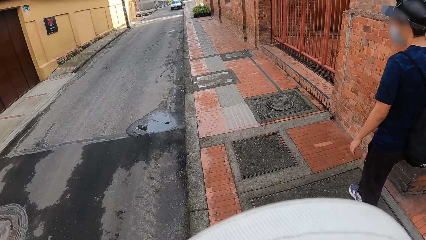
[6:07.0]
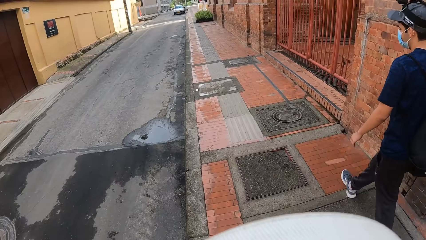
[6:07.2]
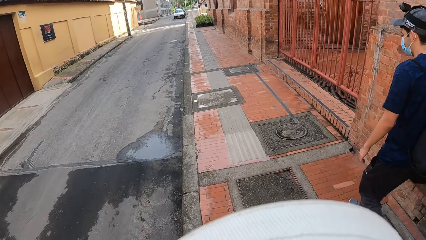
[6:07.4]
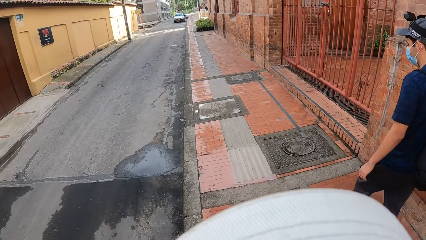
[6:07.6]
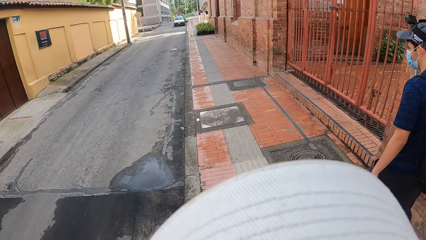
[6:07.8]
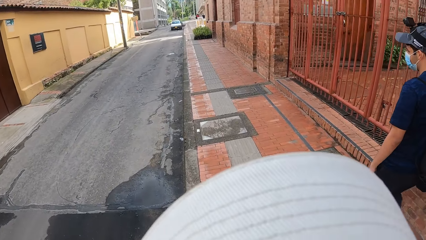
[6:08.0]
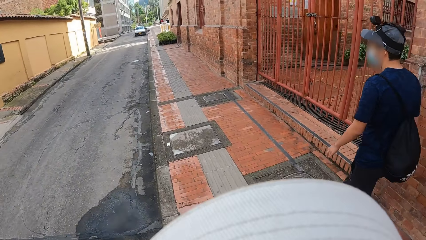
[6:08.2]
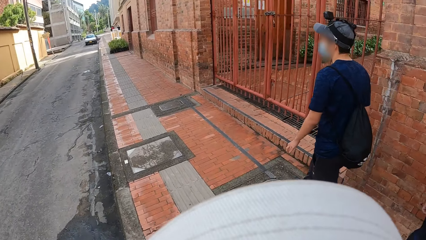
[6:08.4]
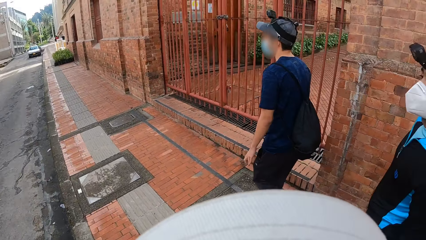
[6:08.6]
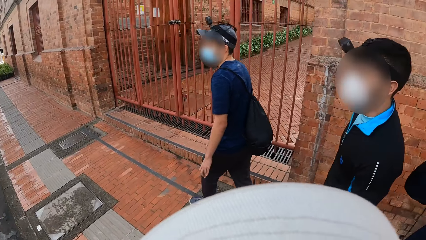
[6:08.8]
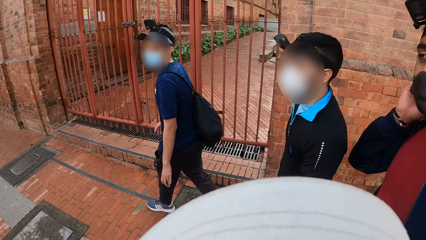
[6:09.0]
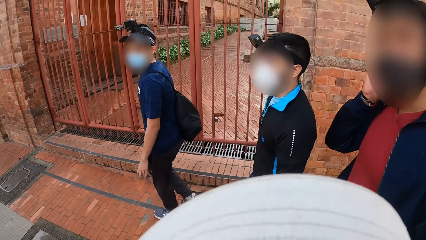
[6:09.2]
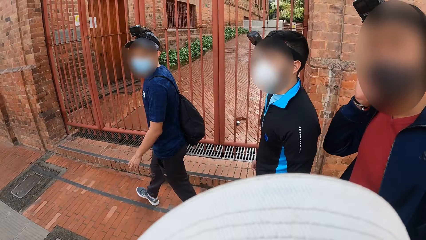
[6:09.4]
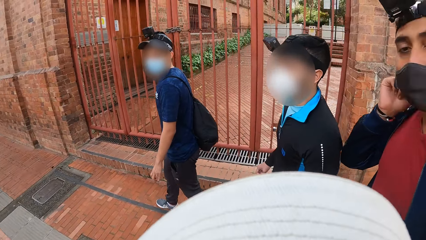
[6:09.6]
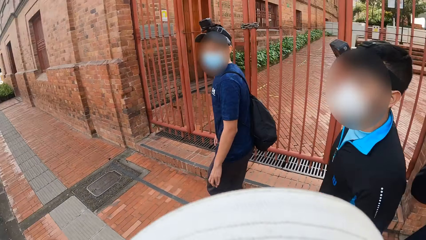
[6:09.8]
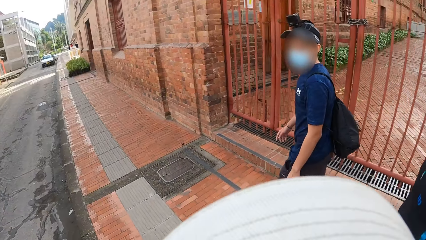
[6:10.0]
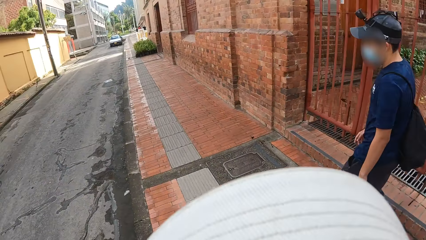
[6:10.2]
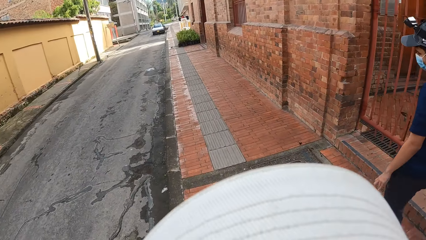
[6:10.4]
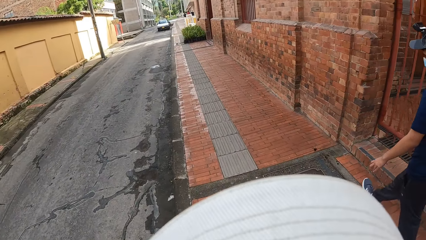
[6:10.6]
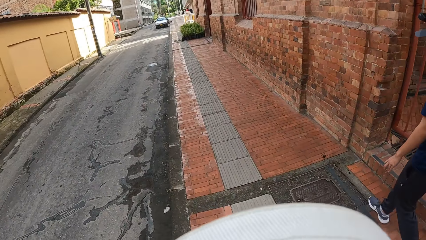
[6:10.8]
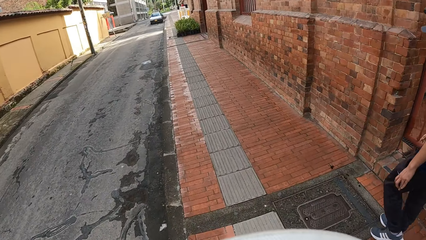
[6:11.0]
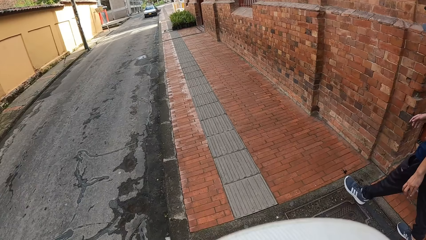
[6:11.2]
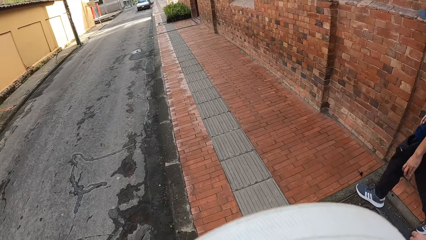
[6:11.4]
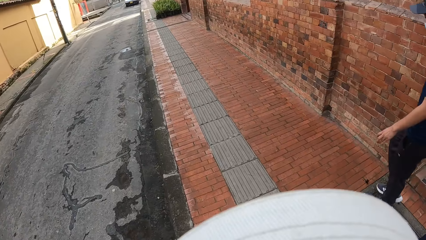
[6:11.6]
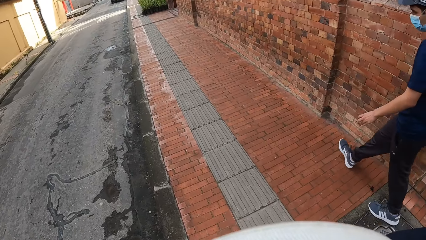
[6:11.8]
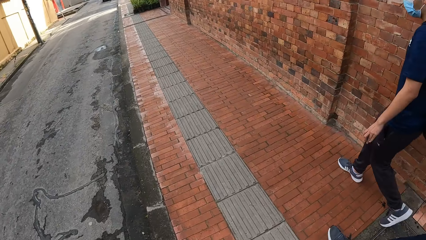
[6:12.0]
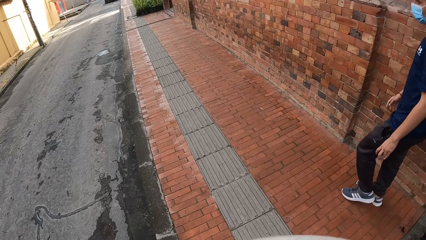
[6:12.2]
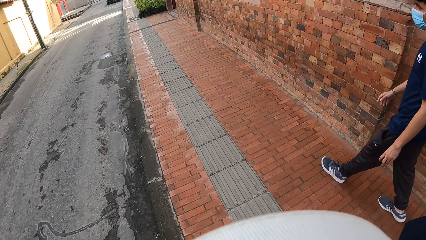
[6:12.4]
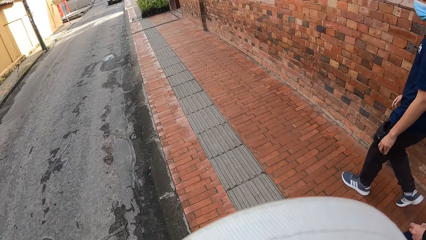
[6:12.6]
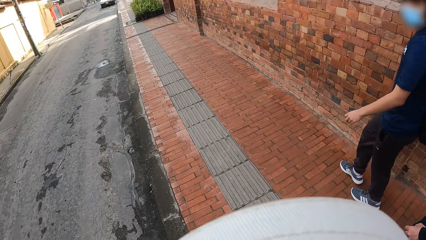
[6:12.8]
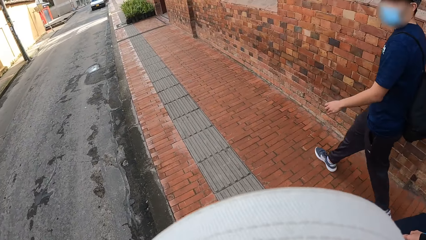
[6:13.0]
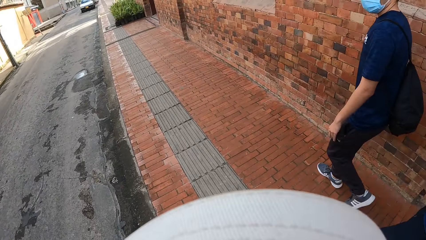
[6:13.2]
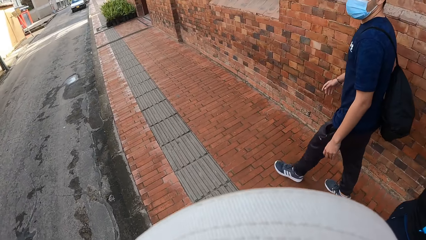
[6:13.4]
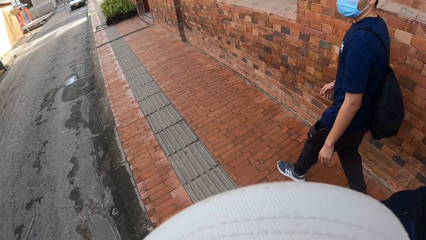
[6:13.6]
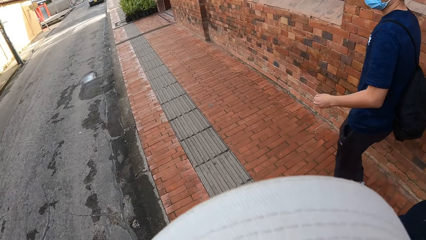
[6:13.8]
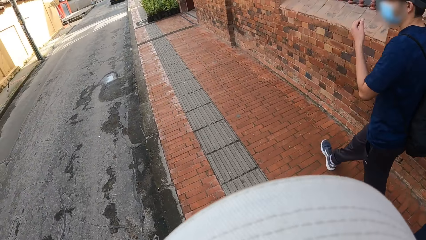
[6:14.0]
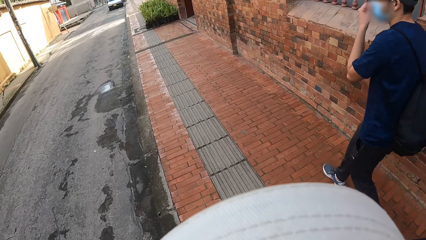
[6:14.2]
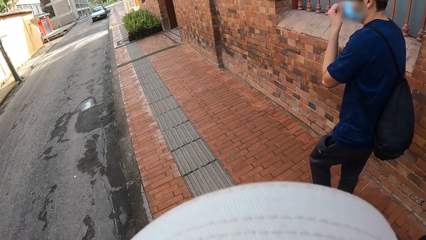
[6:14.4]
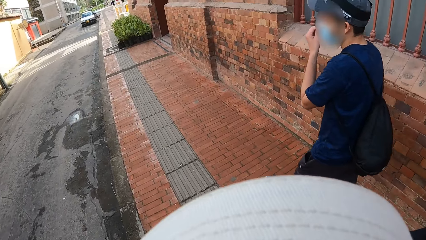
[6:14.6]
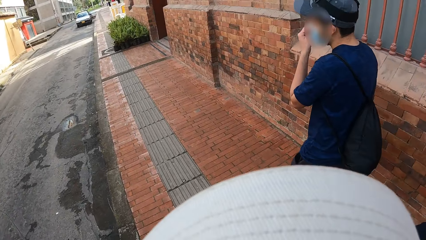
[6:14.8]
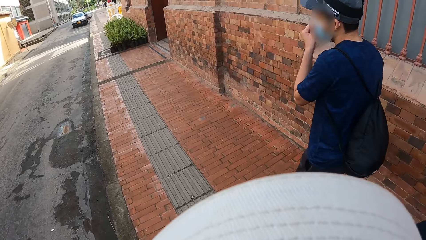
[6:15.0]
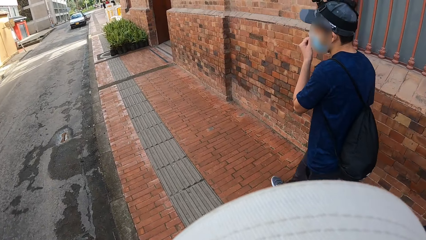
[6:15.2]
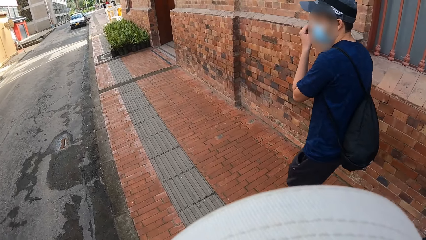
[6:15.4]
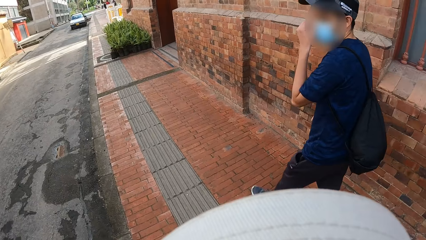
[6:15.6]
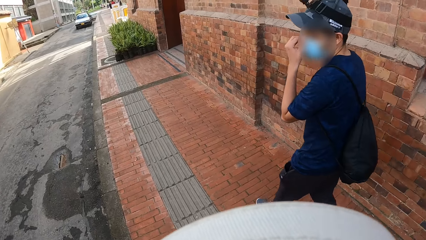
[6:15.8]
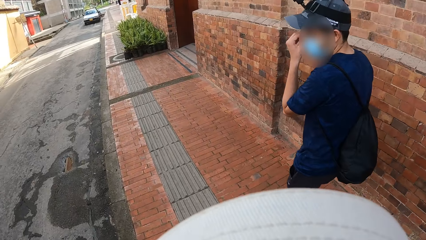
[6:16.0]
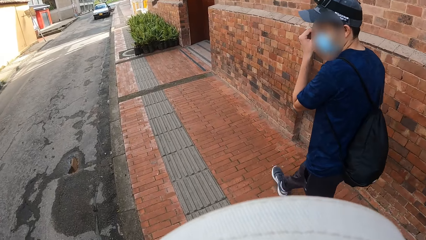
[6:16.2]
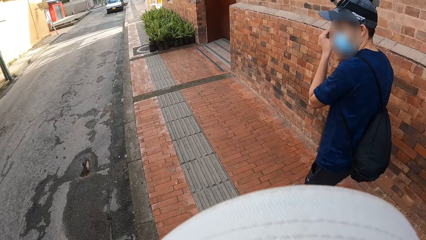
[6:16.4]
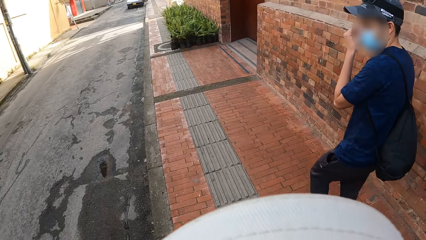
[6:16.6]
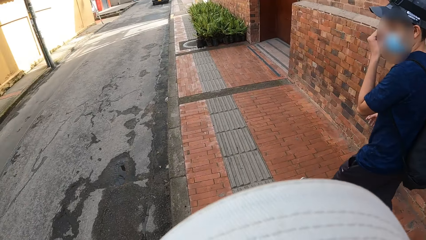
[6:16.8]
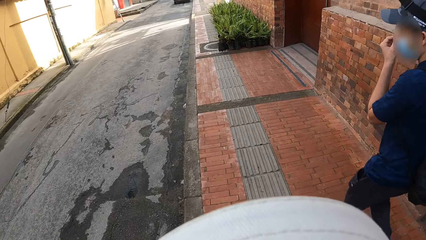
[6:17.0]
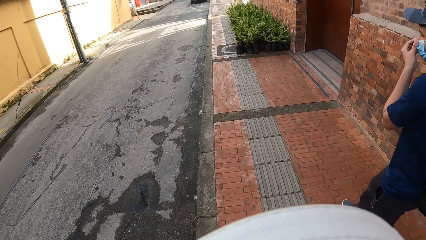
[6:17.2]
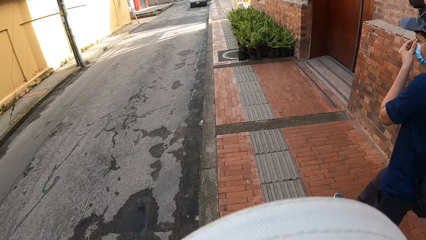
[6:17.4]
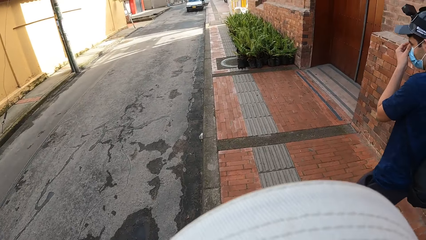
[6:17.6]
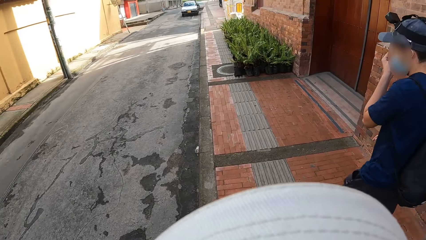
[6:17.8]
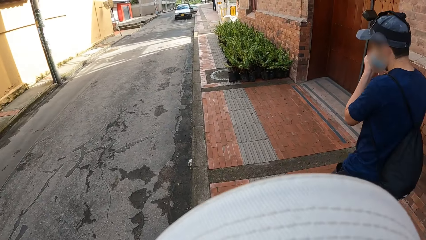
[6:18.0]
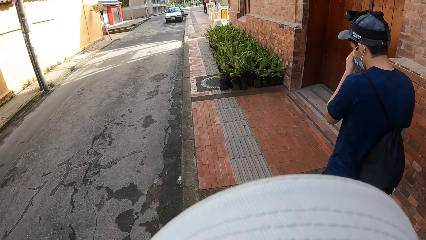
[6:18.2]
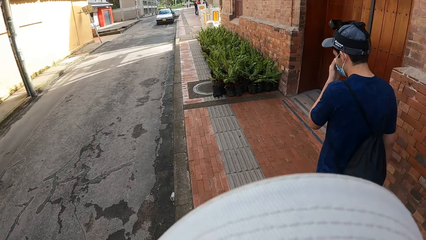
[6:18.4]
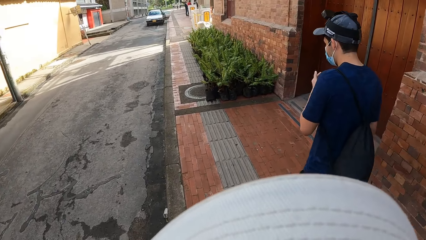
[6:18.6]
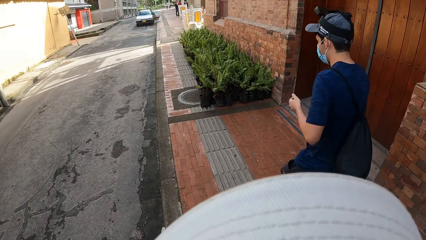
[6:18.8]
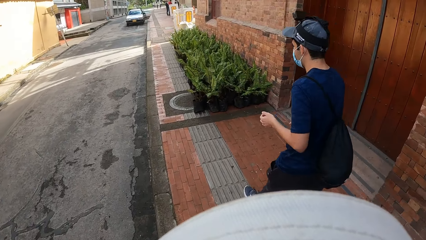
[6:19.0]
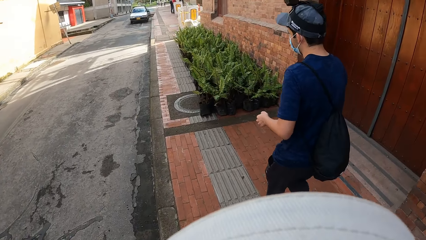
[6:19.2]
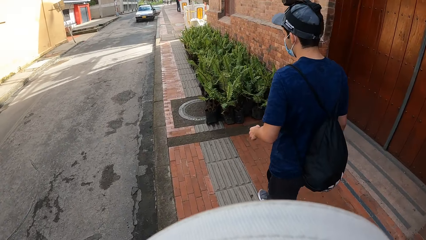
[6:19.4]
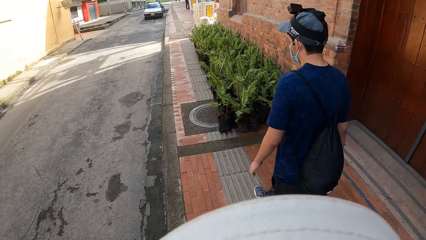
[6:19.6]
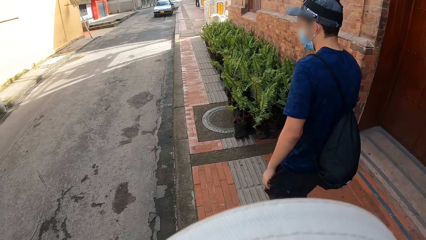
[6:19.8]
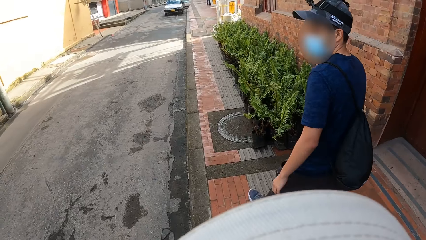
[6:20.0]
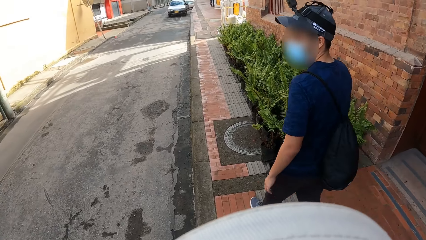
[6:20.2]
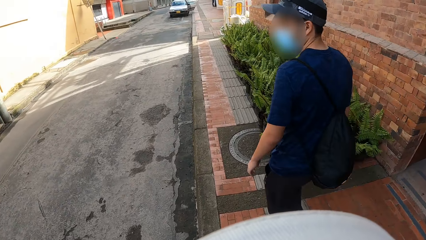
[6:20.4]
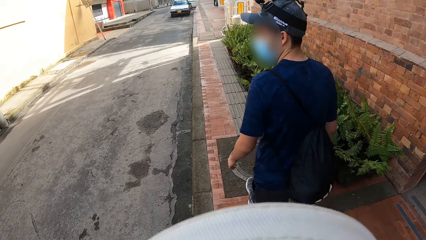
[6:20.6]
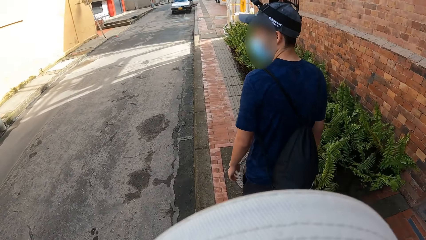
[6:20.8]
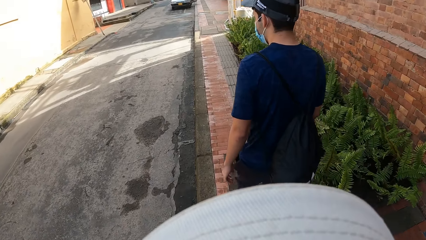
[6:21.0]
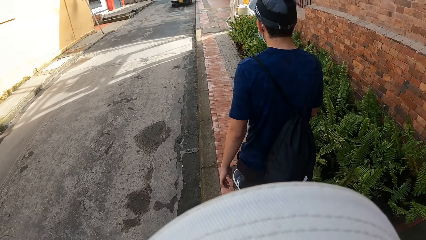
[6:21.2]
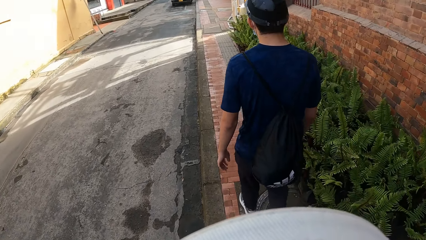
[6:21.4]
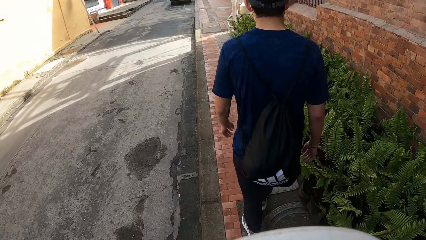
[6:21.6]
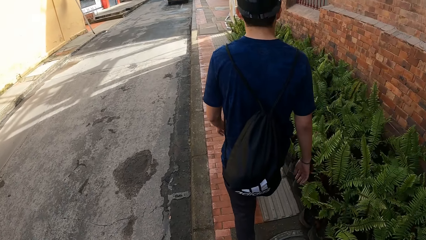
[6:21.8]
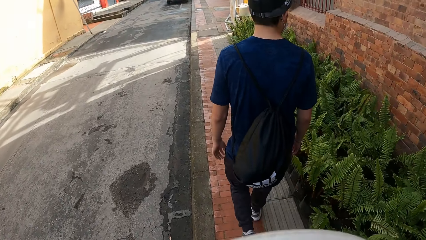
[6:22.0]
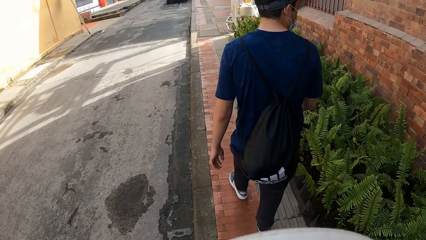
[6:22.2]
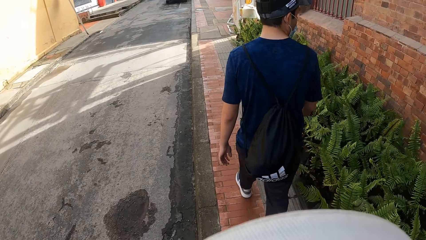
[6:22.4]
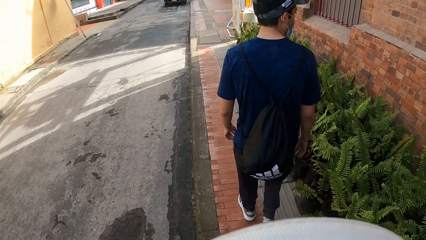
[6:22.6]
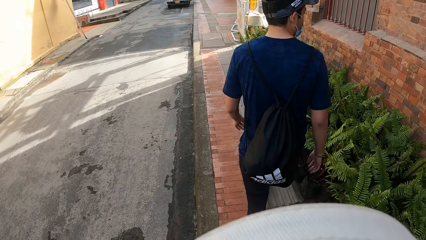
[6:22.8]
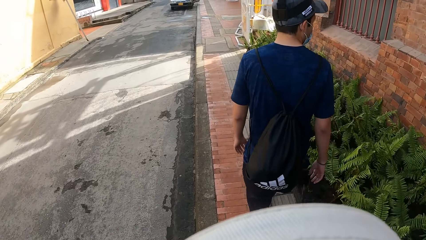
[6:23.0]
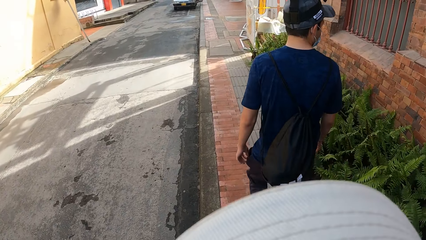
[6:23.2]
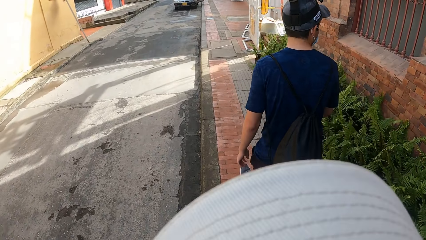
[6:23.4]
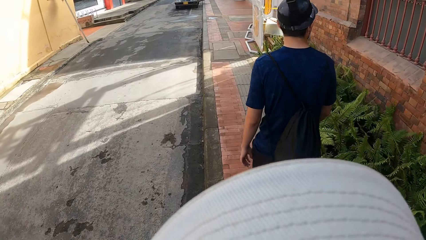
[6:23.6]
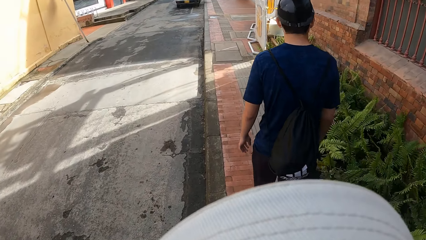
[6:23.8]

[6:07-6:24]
A man walks around. The man, another person and a third person are walking around. The man walks around. The man adjusts a face mask on his face with his left hand. The man walks around.
